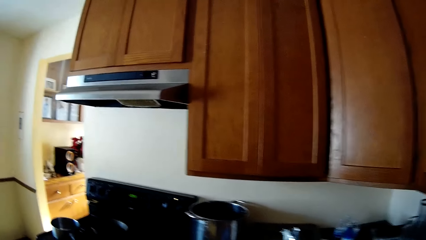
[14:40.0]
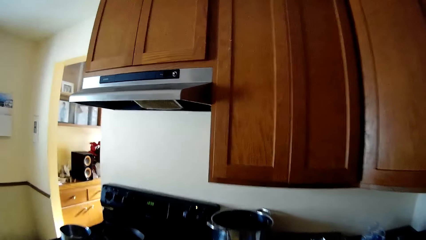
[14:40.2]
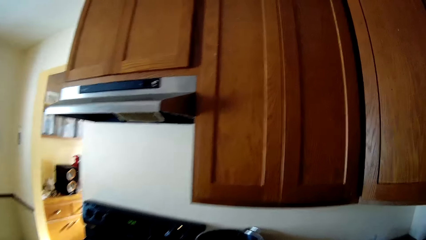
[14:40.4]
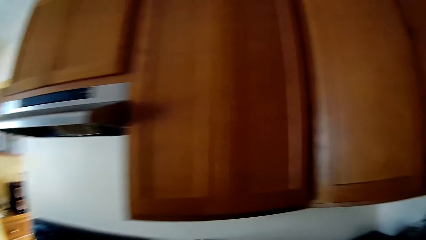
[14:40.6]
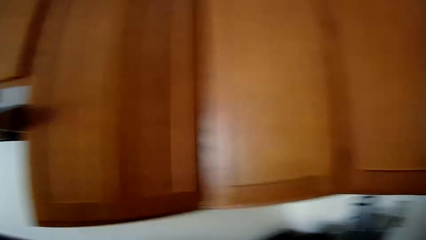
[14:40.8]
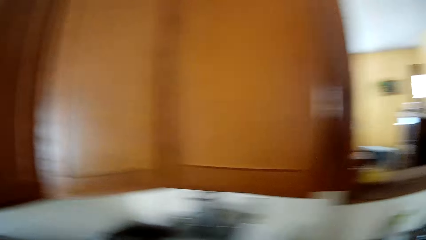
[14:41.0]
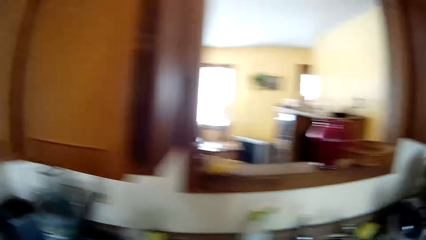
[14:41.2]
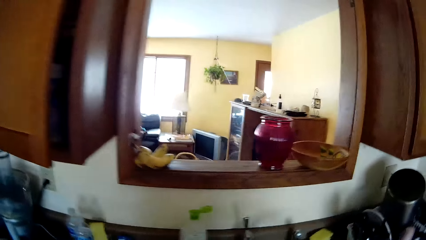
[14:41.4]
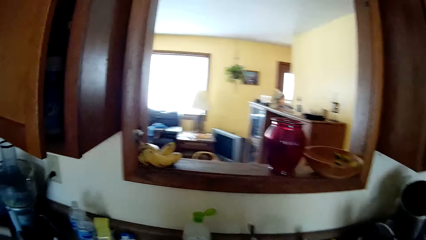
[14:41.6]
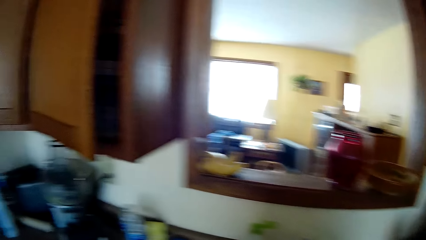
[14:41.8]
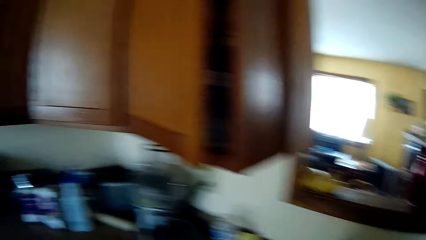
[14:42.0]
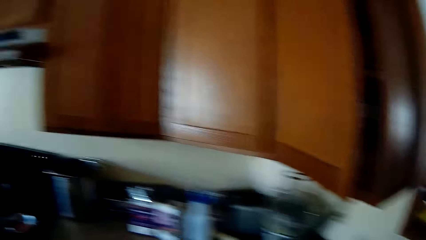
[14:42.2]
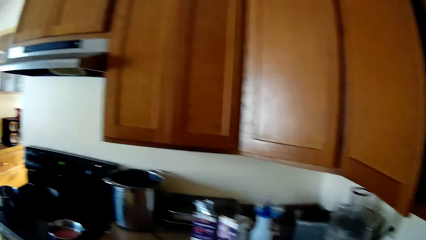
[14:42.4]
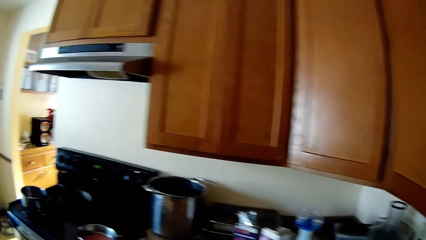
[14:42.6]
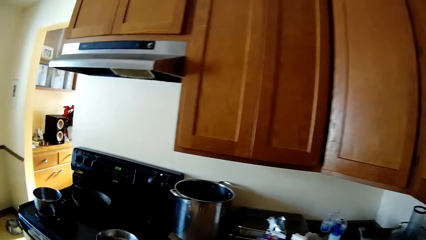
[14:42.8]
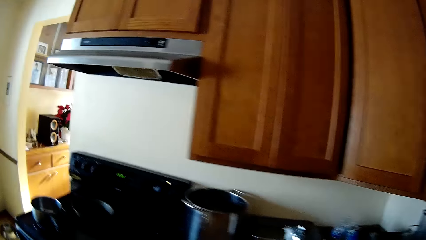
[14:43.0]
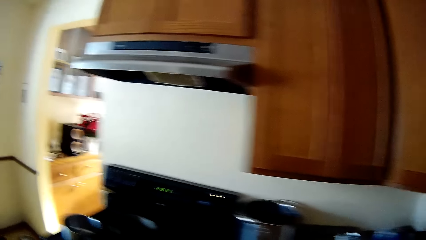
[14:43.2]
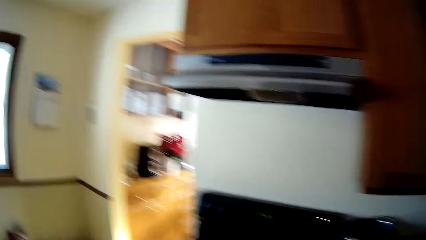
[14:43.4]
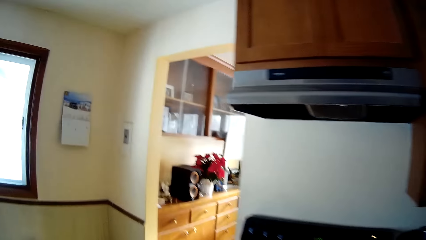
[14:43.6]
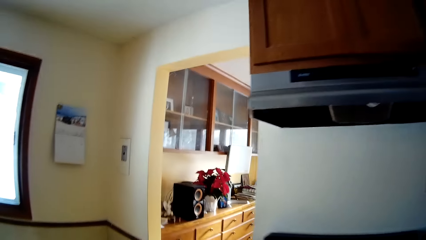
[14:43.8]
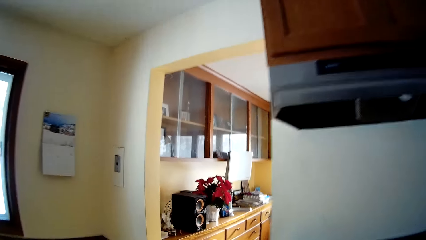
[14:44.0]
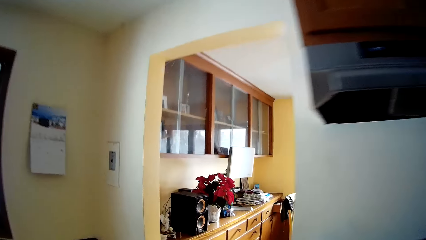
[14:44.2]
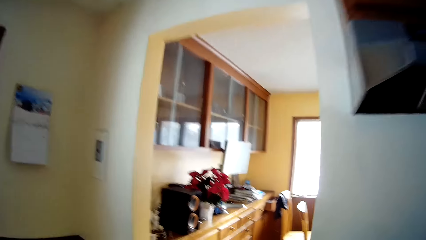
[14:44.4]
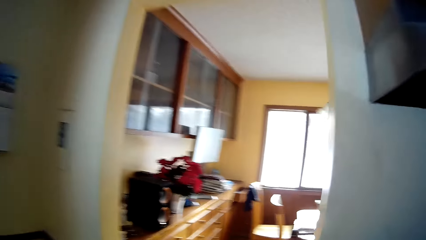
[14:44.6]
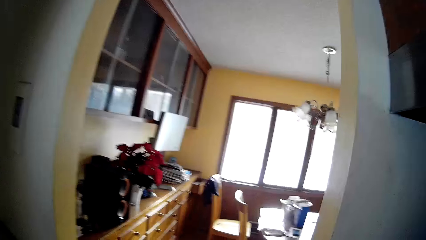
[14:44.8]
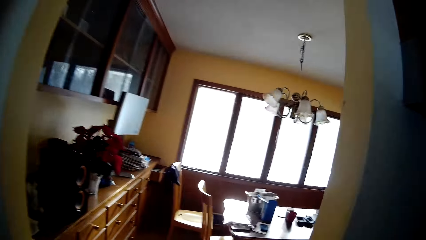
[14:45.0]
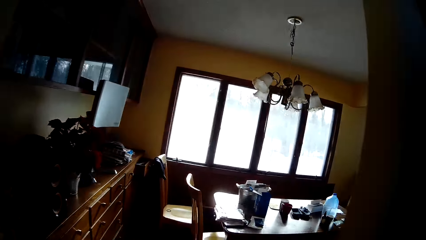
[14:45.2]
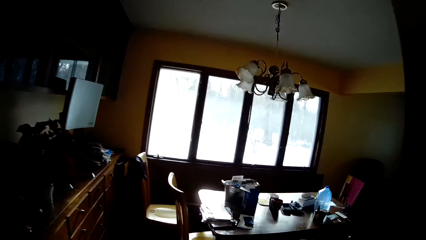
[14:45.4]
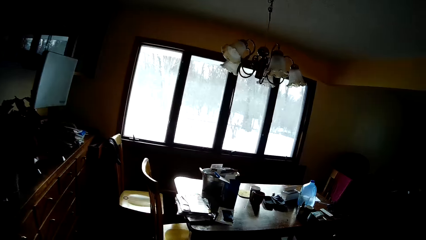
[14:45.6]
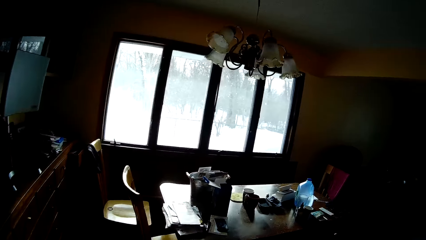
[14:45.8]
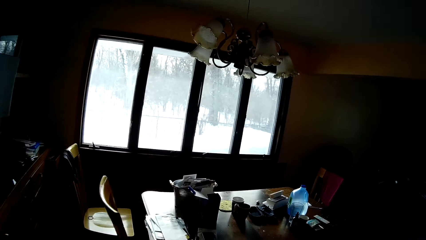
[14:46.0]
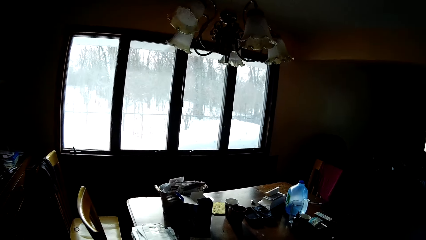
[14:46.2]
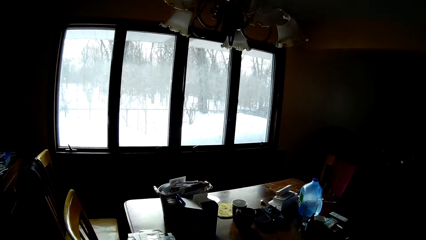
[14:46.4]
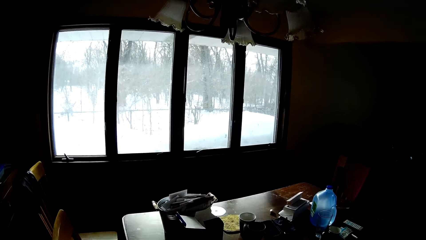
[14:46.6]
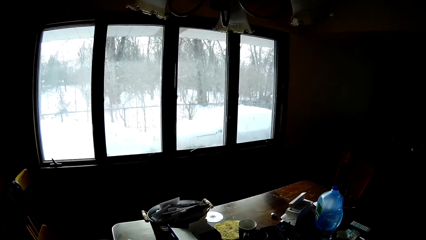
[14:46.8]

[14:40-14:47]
The camera wearer moves around.

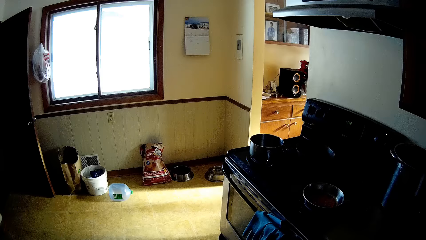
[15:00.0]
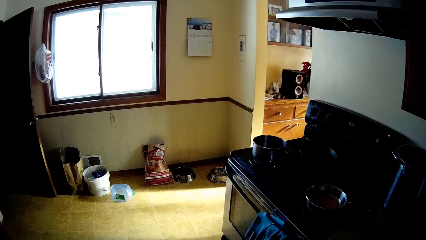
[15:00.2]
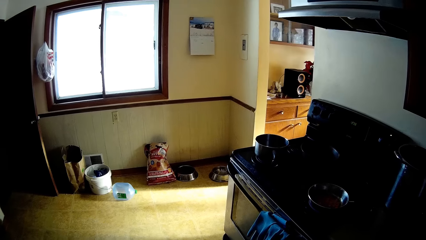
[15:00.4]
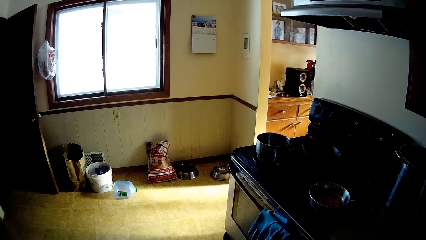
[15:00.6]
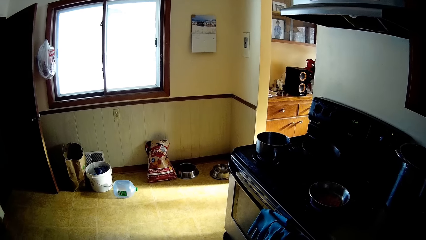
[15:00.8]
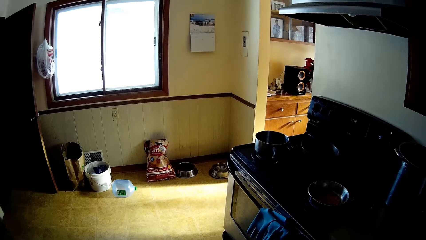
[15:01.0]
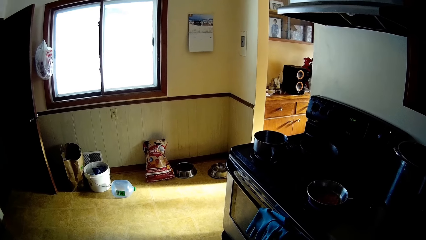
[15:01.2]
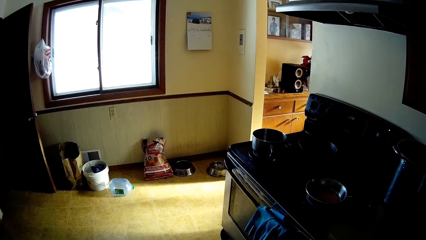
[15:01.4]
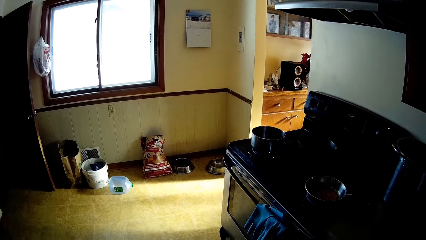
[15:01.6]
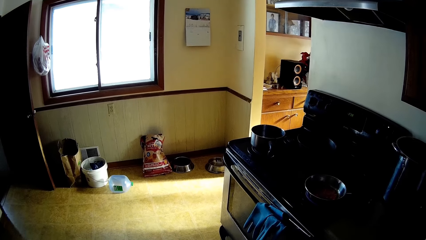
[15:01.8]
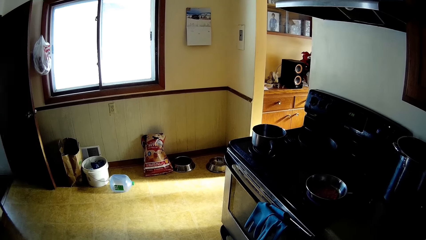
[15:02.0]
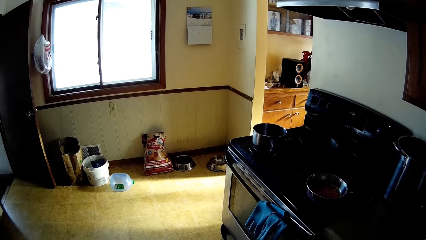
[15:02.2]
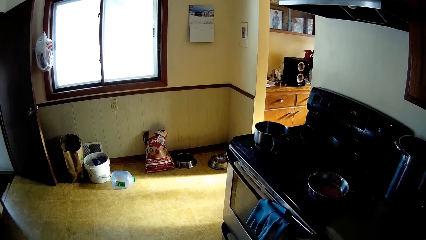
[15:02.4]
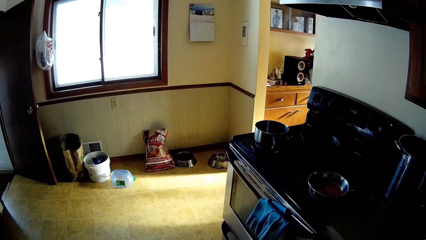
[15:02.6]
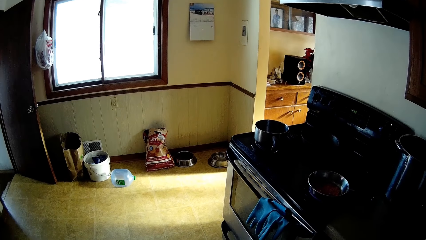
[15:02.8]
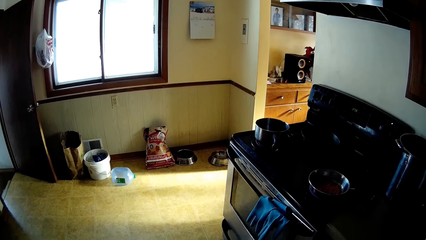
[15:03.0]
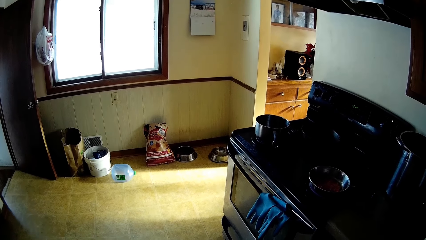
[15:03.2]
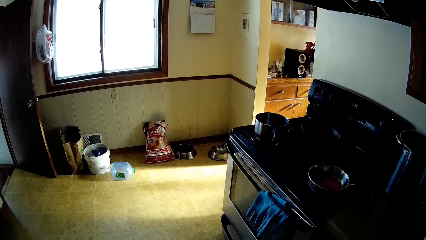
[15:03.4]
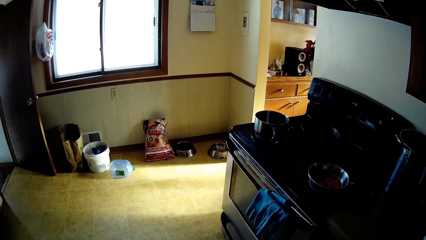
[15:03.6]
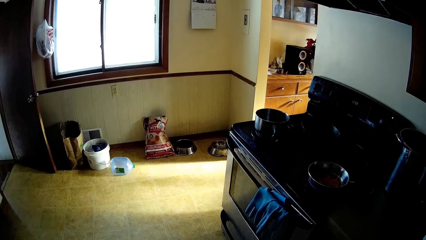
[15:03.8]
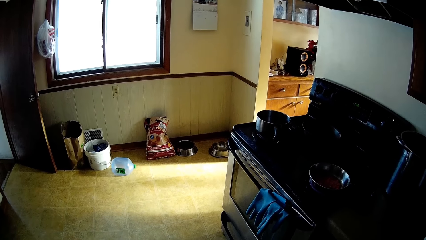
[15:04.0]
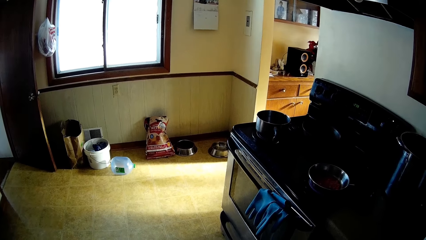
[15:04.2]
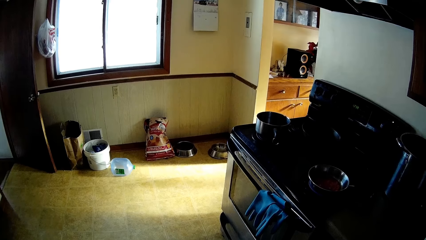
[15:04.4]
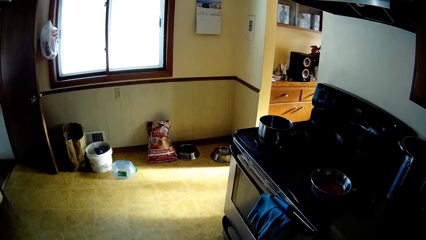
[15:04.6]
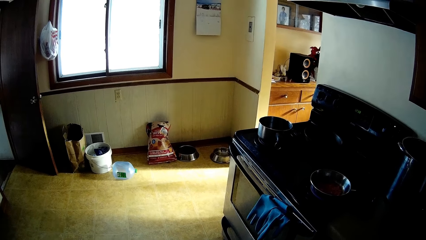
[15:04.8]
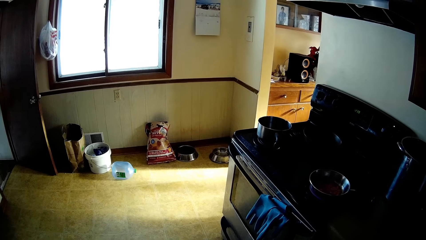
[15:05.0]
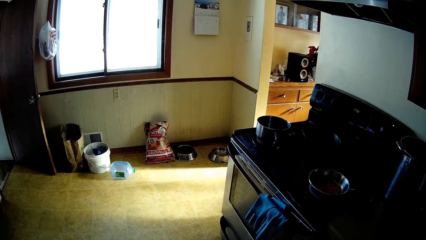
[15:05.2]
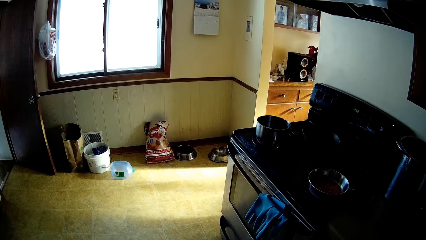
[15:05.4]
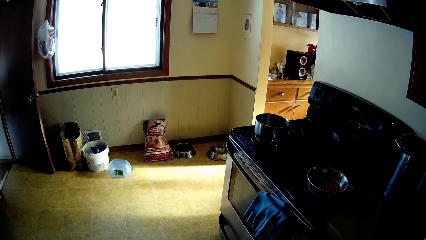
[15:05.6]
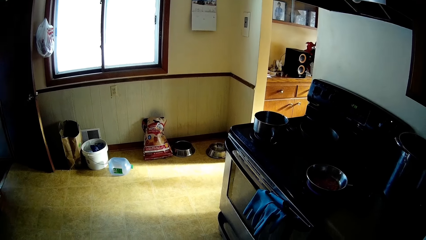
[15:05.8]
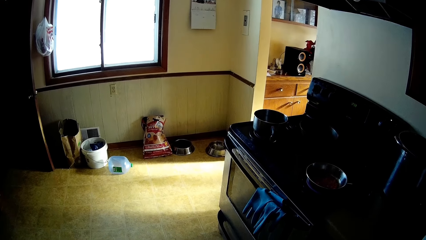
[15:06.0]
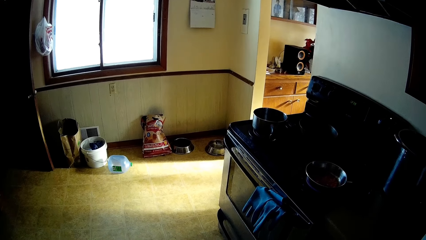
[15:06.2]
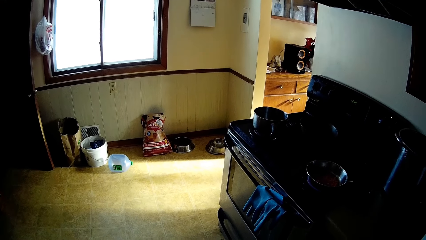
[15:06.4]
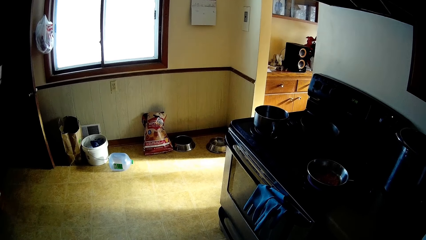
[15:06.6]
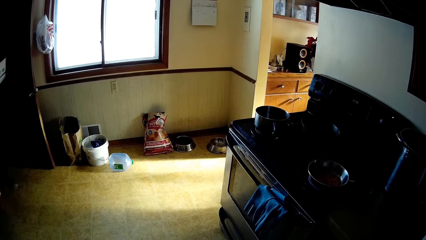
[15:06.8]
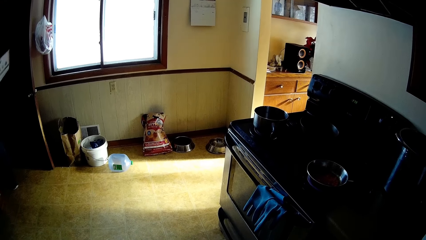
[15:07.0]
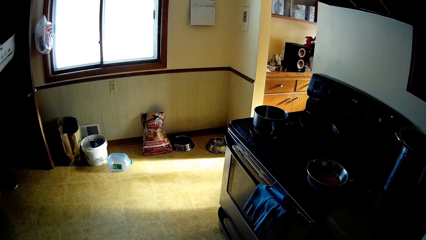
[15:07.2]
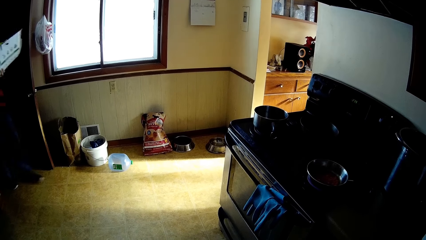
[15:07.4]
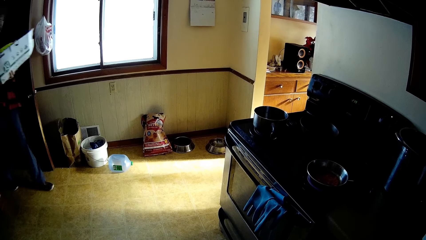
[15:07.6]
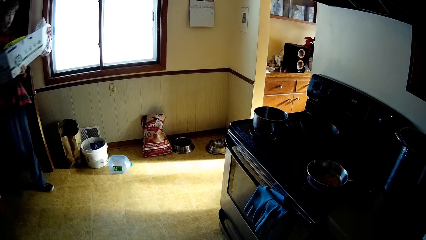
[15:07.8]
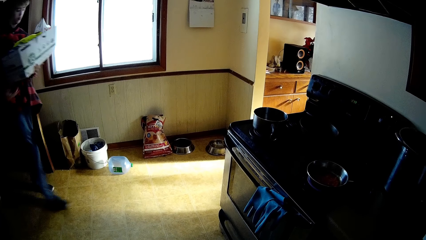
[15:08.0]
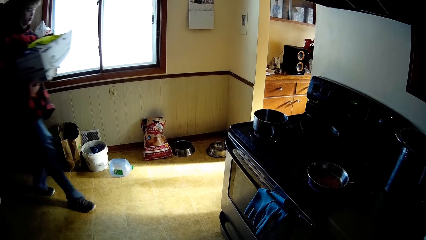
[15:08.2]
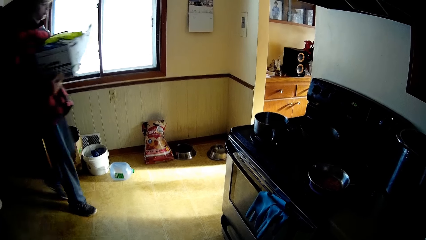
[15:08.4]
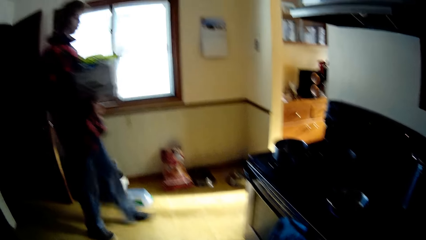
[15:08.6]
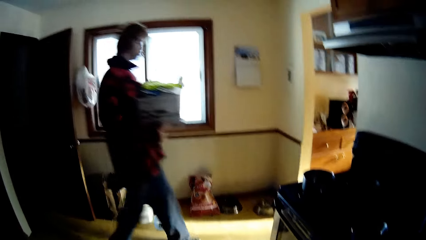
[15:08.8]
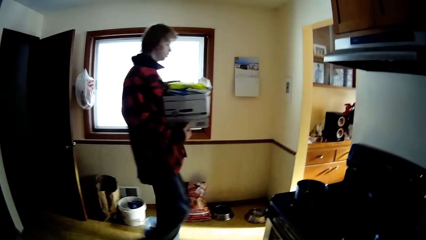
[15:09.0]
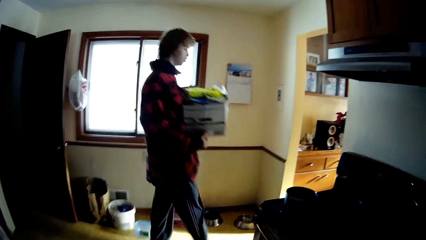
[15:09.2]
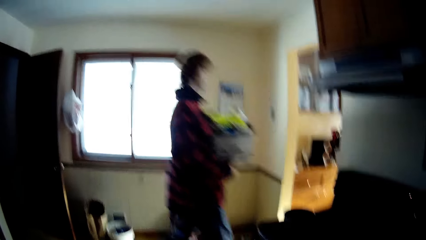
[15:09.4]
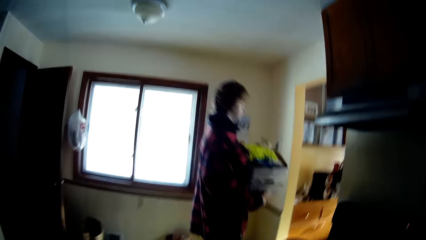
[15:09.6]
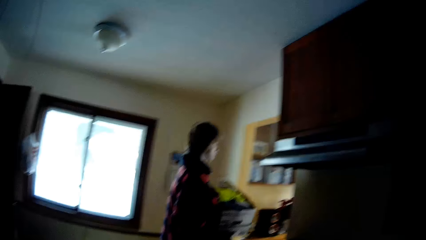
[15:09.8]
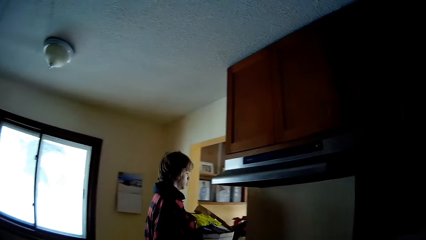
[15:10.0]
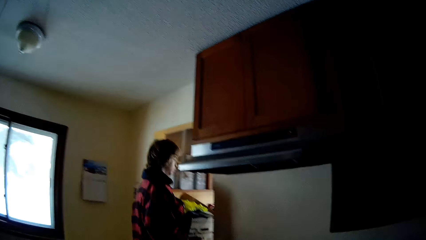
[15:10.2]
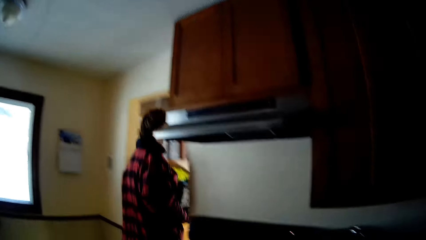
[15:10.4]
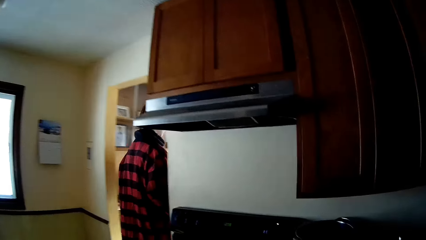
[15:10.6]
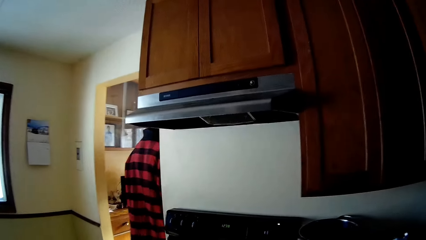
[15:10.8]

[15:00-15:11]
The camera wearer looks around. A man moves around.
